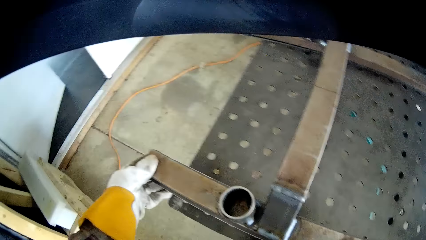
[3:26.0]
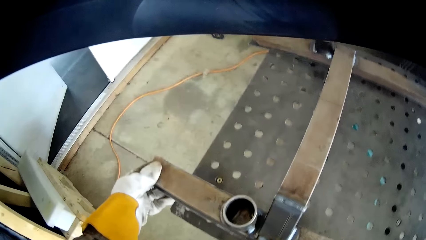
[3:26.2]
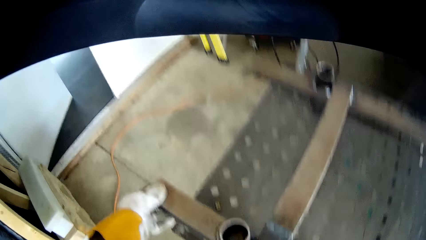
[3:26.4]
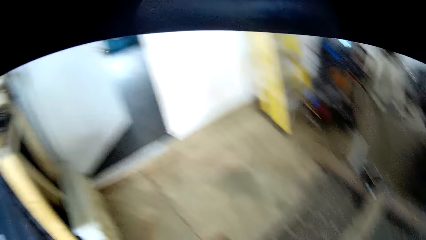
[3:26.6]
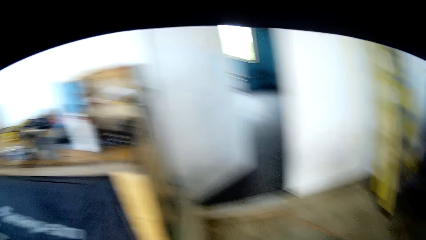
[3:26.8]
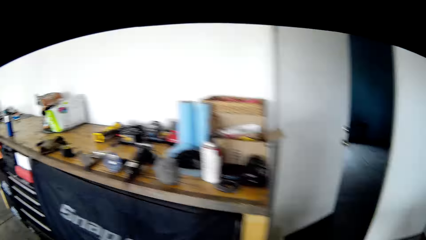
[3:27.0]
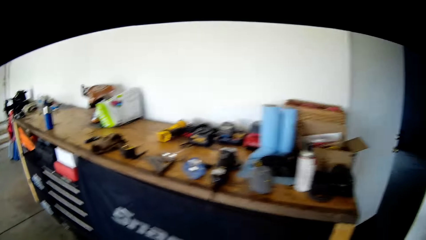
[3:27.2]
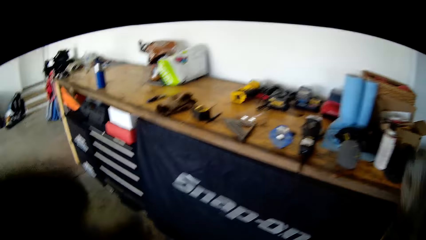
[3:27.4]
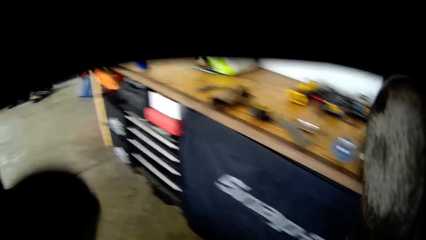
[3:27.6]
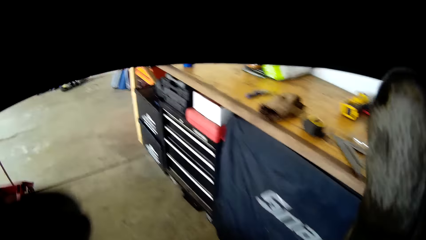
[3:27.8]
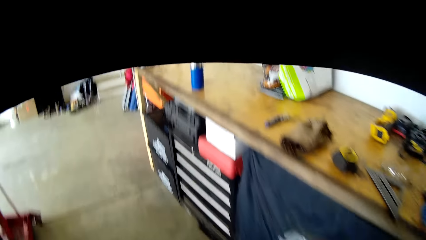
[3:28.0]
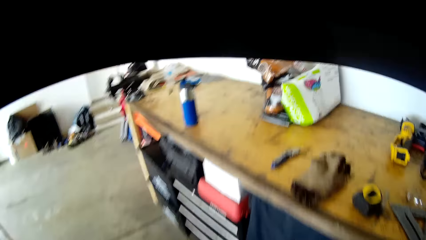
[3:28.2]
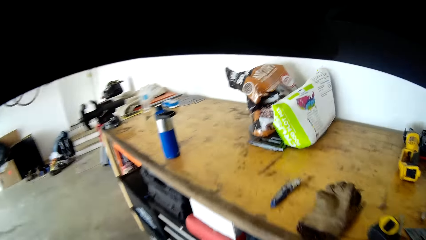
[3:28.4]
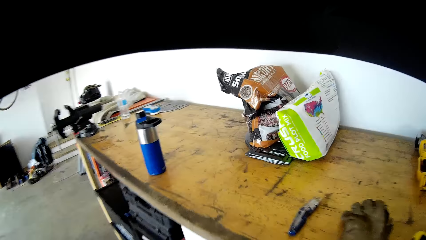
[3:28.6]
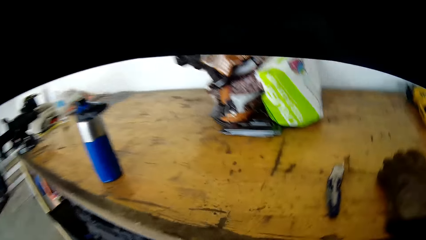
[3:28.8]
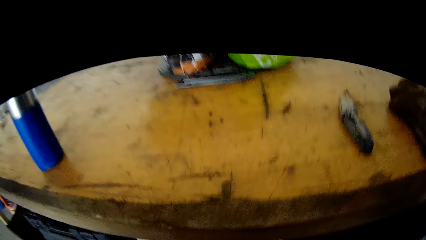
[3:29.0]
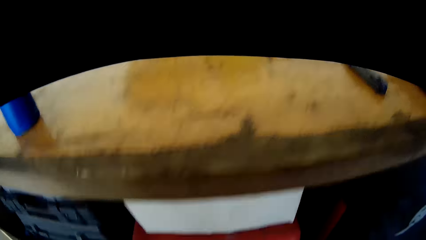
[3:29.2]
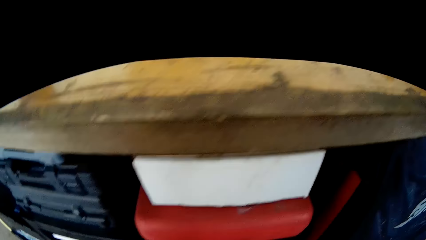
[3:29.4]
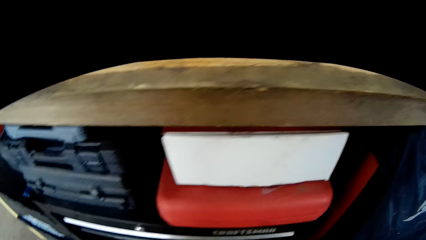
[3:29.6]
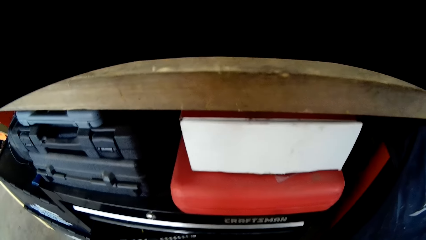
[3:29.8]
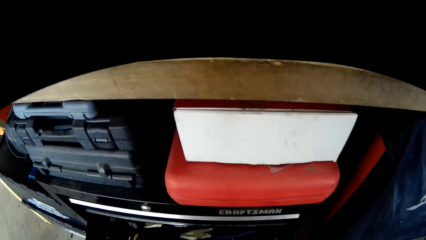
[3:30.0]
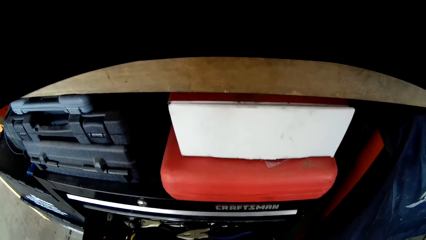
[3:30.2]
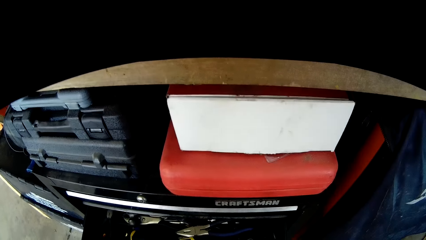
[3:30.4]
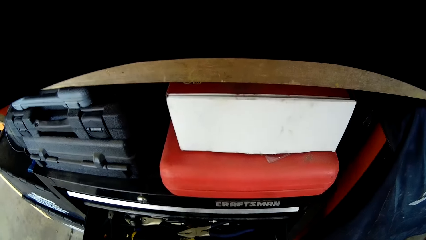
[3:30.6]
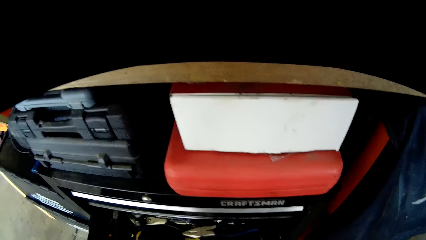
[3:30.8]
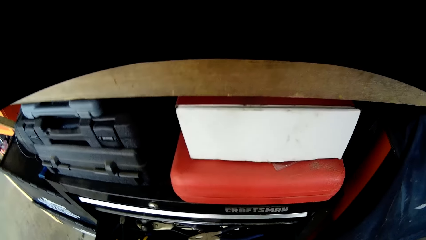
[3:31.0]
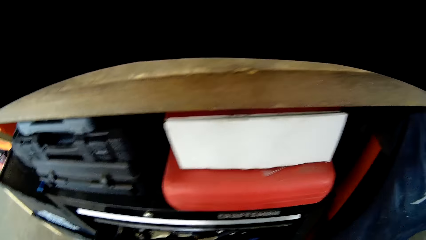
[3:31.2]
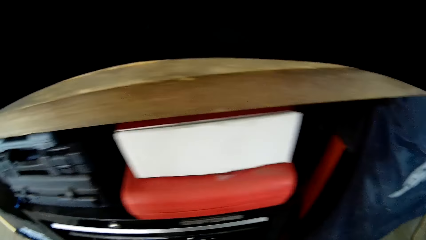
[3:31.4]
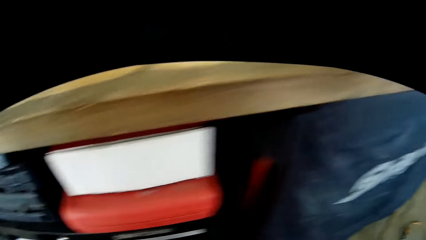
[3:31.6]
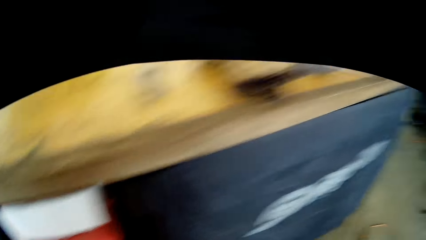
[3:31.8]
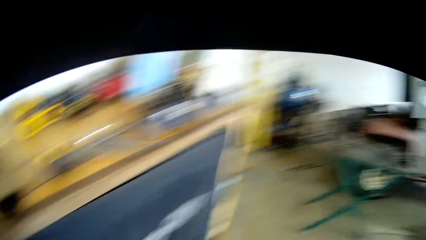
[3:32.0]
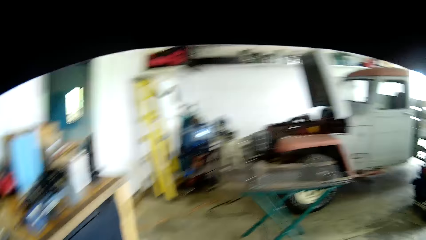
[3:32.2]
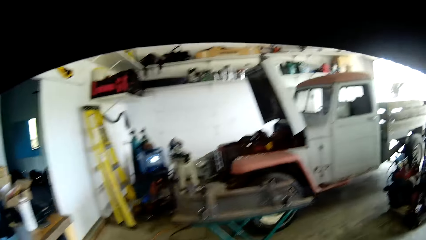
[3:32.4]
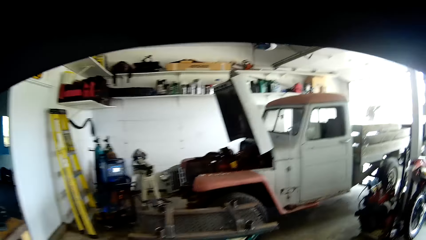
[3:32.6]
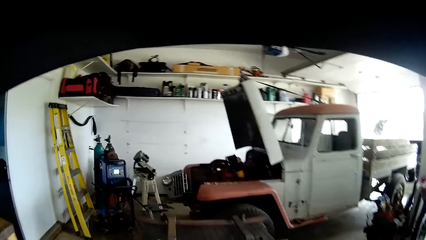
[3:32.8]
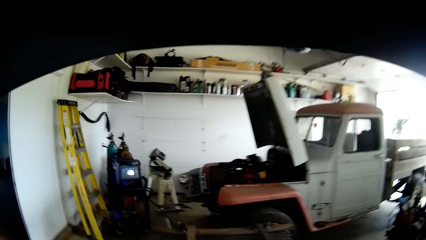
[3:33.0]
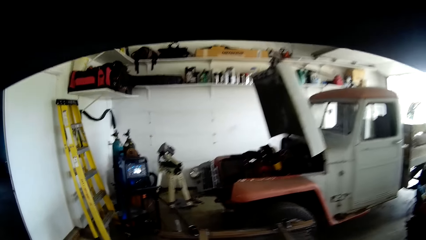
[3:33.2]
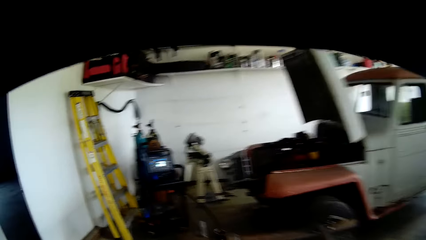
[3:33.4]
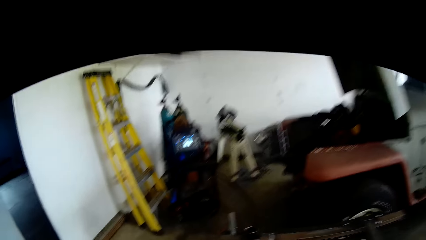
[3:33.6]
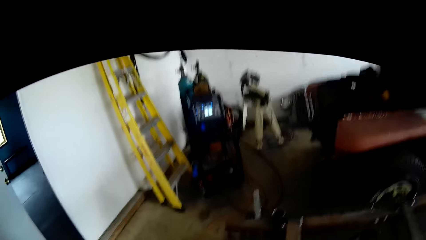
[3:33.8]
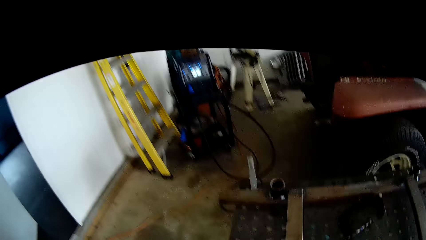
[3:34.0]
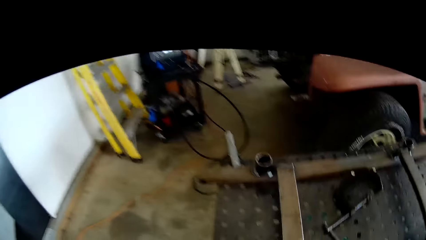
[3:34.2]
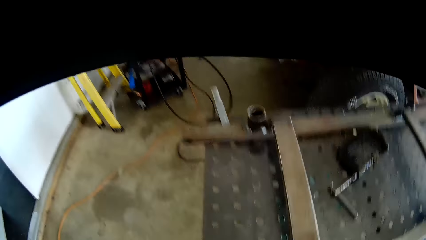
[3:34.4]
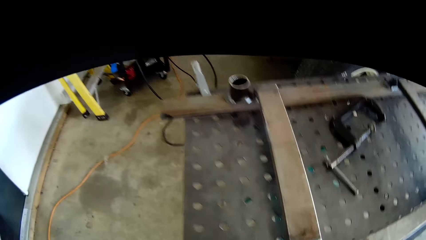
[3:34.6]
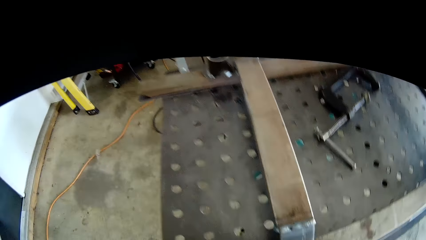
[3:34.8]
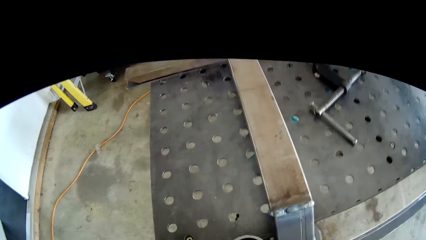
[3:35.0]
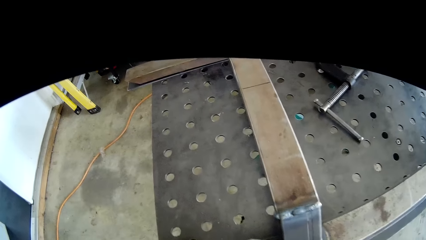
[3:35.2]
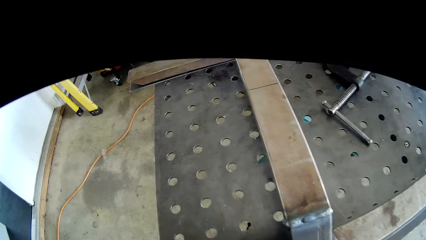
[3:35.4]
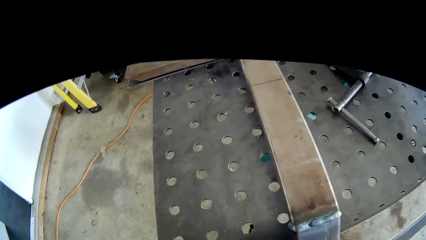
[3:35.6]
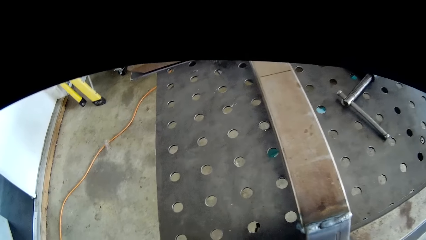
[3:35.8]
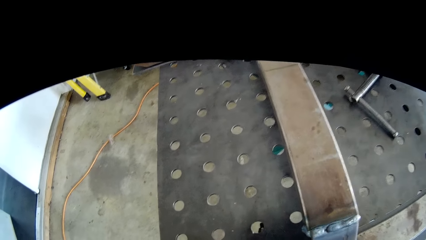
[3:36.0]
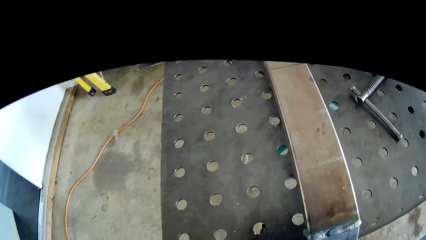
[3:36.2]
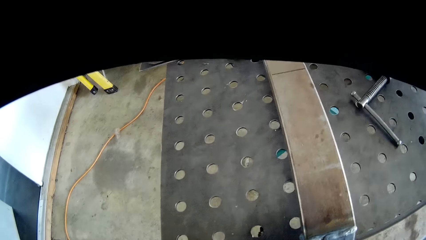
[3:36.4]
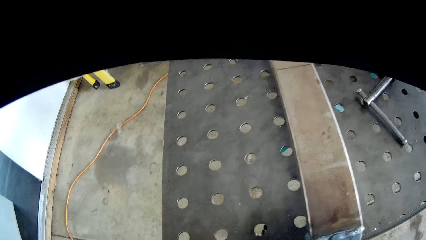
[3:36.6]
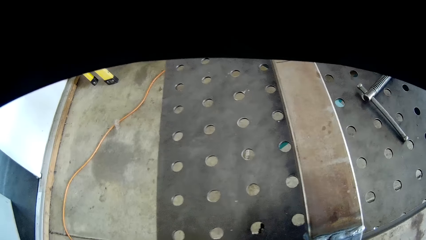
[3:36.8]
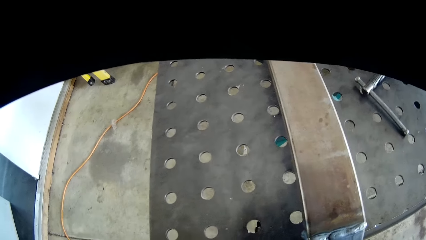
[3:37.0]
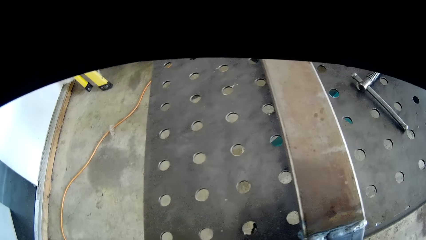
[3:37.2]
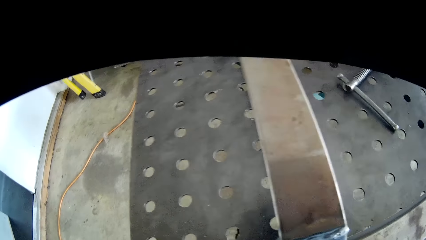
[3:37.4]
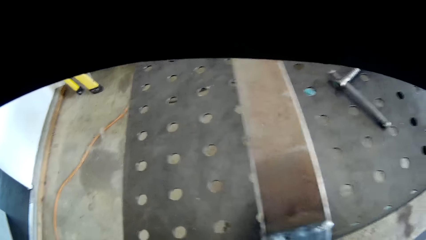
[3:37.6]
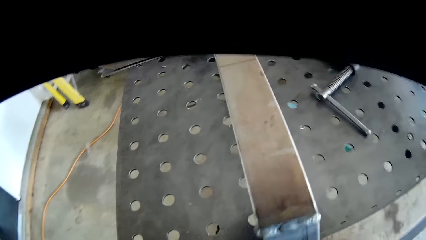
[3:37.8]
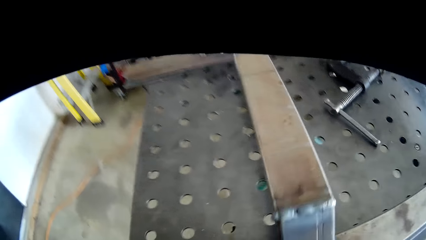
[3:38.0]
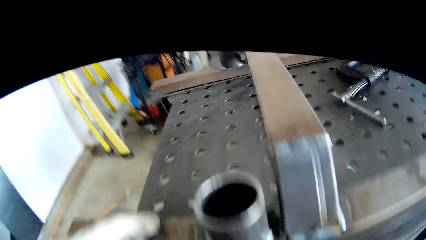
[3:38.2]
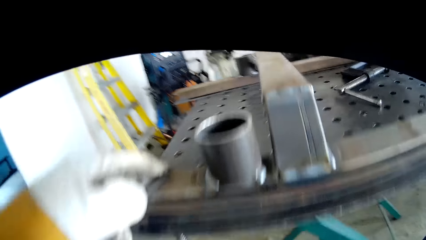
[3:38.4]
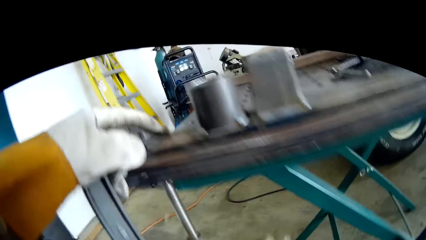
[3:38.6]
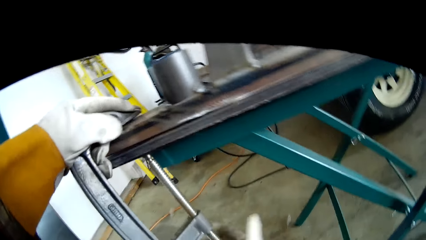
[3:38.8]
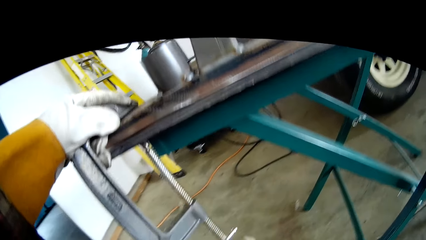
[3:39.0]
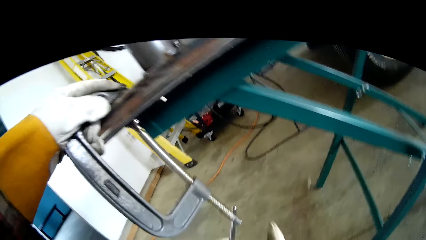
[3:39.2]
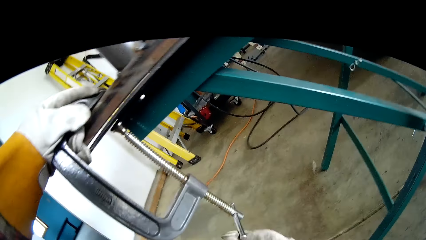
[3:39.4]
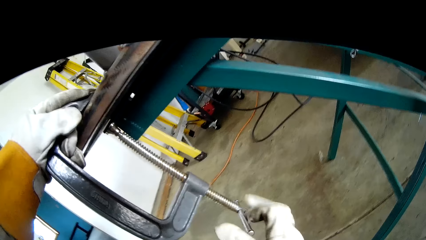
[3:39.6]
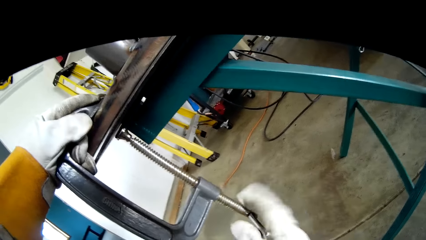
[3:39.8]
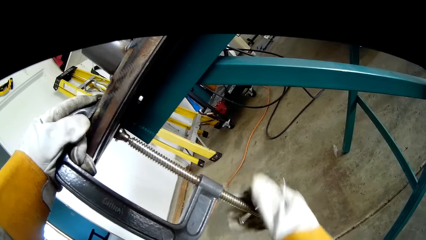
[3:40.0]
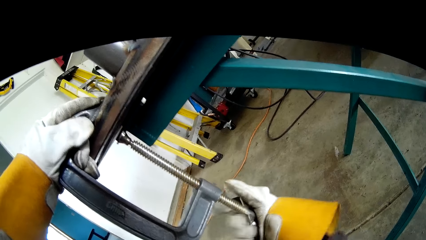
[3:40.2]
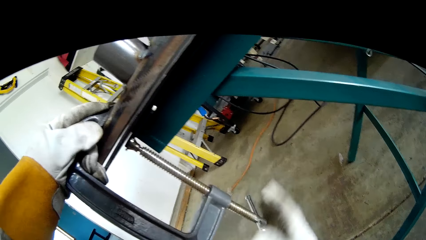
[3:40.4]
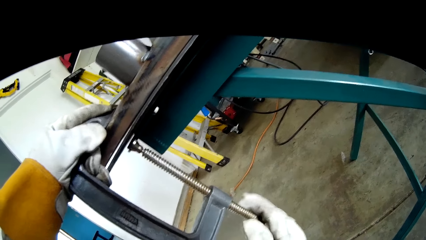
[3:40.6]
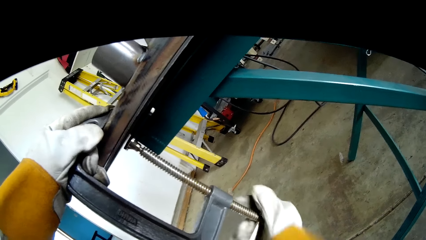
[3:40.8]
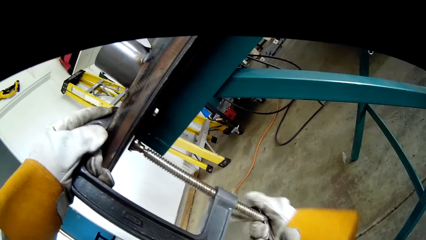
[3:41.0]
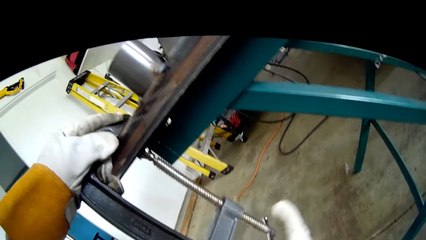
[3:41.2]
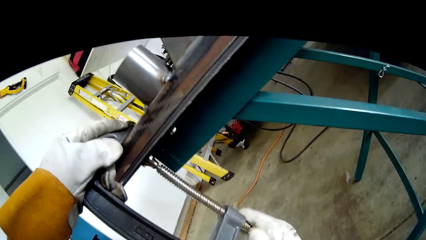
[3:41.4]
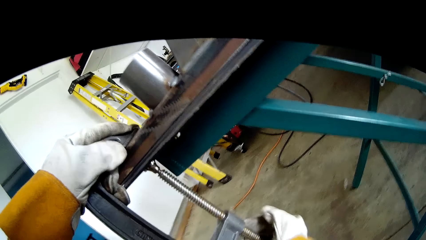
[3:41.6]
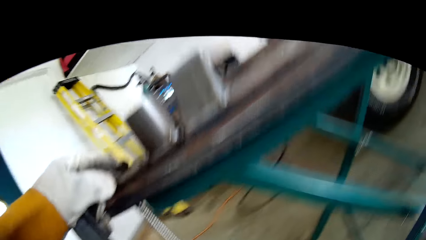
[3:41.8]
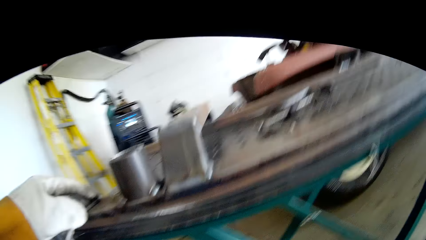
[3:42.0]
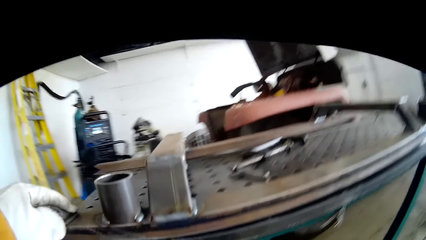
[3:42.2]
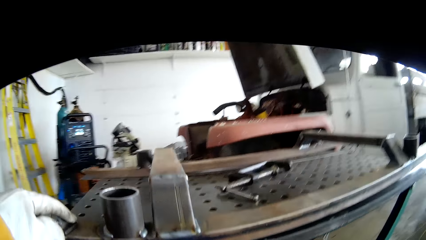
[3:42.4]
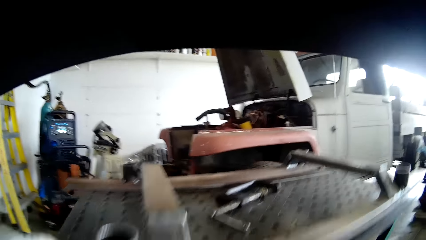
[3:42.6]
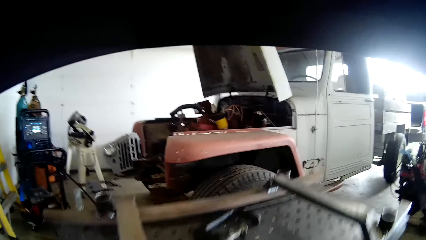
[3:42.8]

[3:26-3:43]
The camera wearer adjusts the helmet and walks. He opens the drawer on the workshop table with his left hand. He picks up the G-clamps and drops the G-clamp. He places the G-clamp on the metal table with his left hand. He fixes the G-clamp. He tightens a screw on the G-clamp with his right hand.
